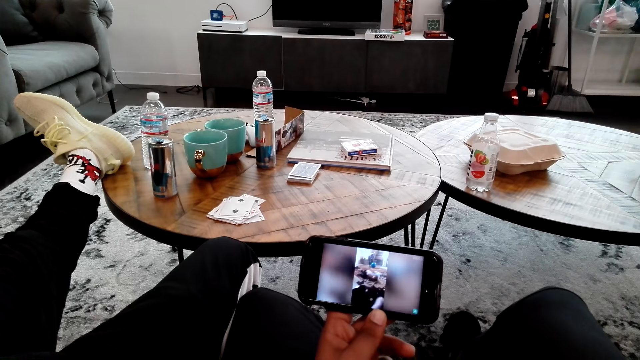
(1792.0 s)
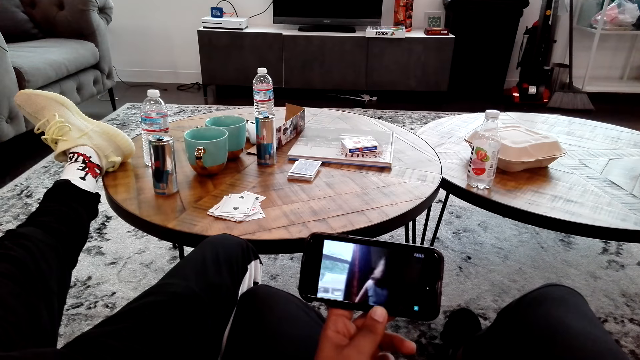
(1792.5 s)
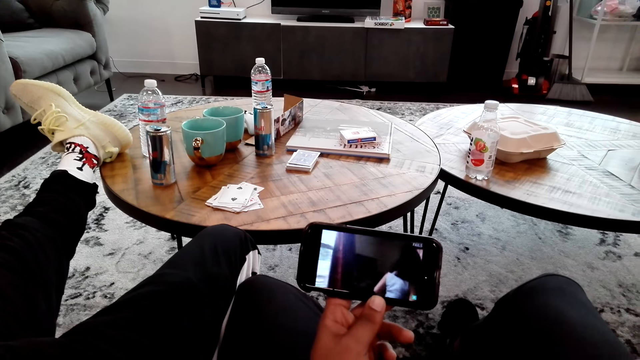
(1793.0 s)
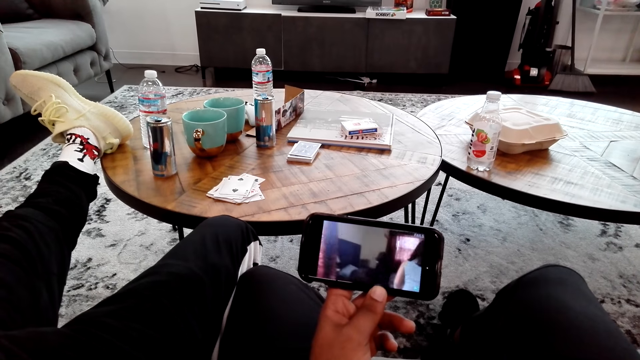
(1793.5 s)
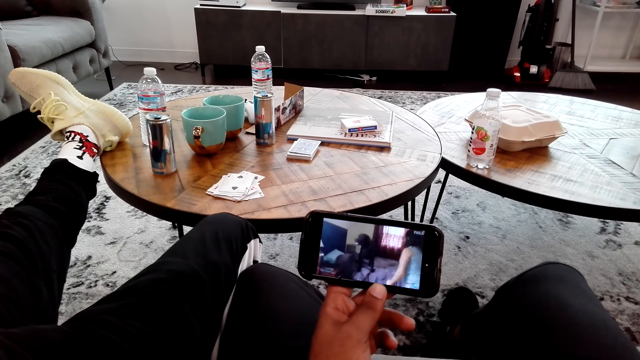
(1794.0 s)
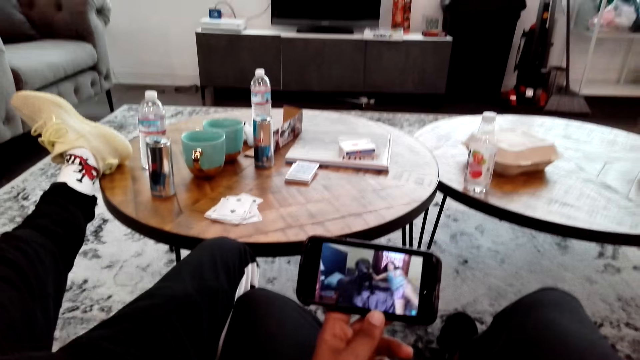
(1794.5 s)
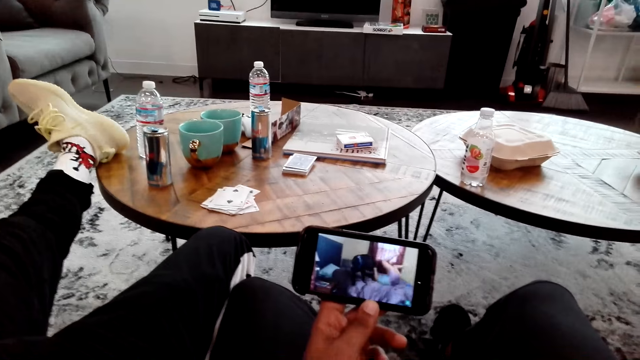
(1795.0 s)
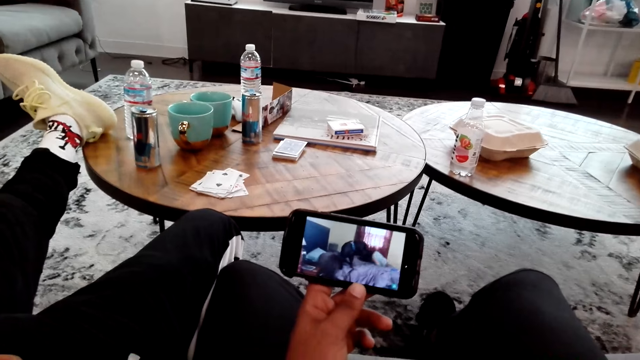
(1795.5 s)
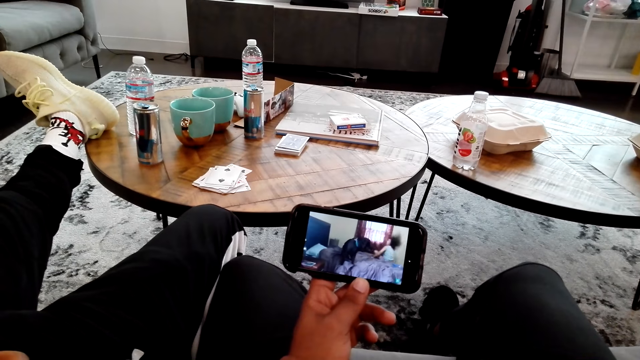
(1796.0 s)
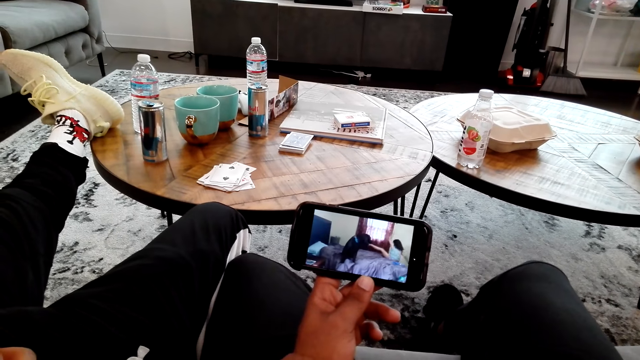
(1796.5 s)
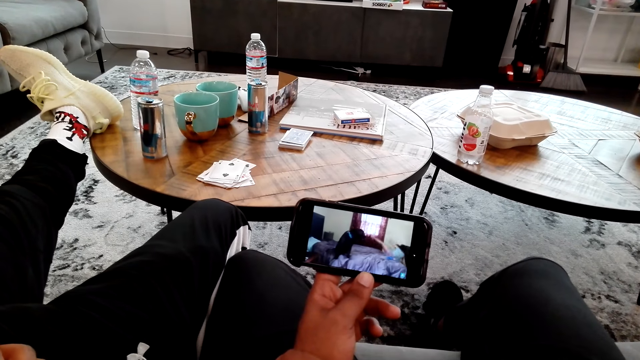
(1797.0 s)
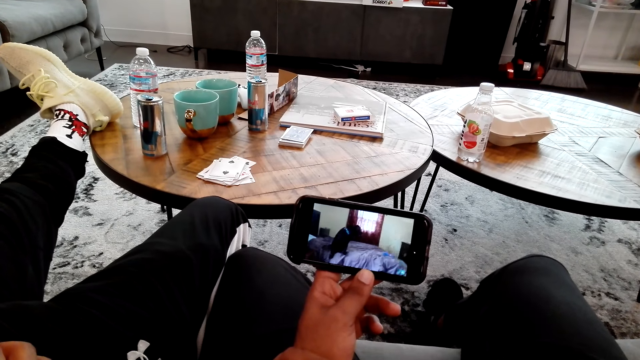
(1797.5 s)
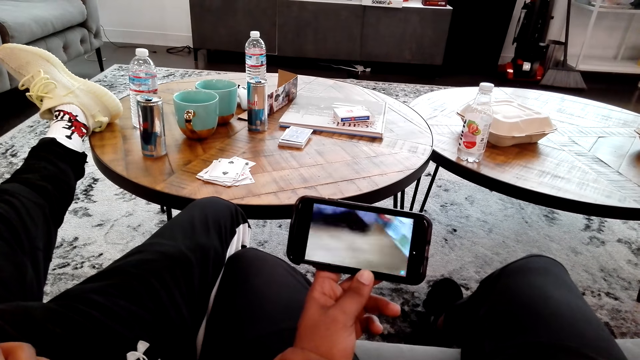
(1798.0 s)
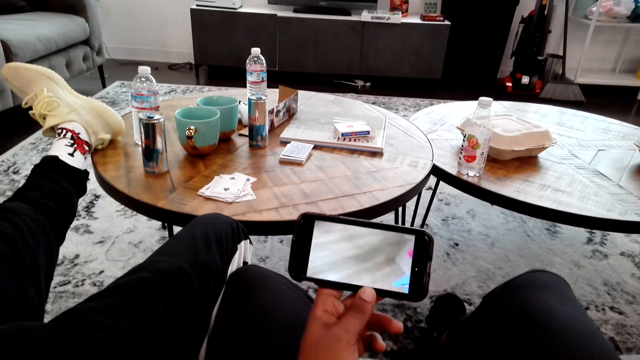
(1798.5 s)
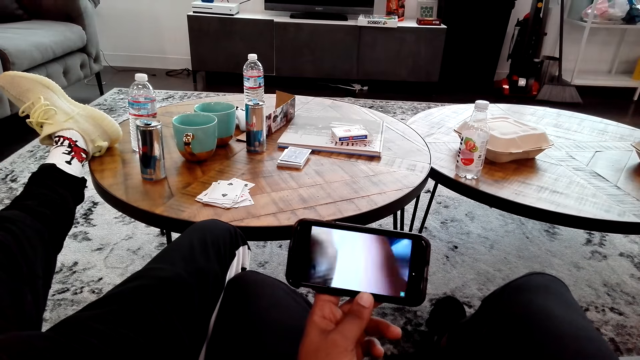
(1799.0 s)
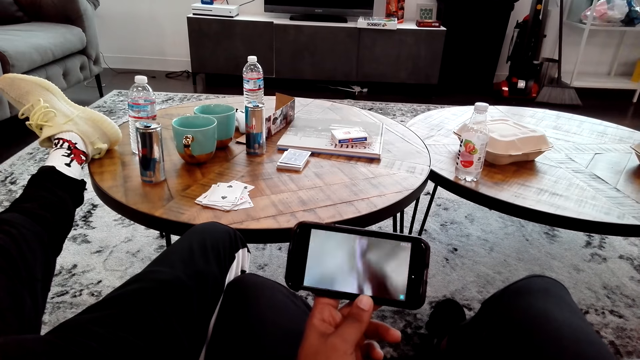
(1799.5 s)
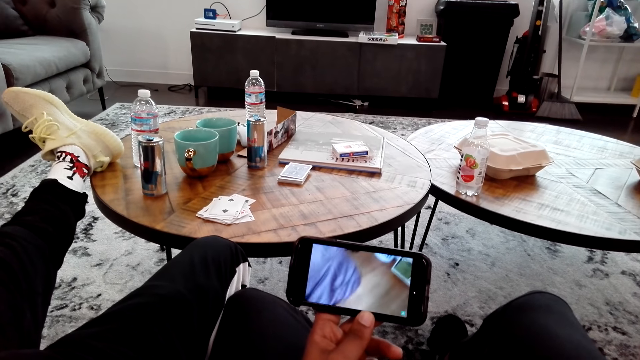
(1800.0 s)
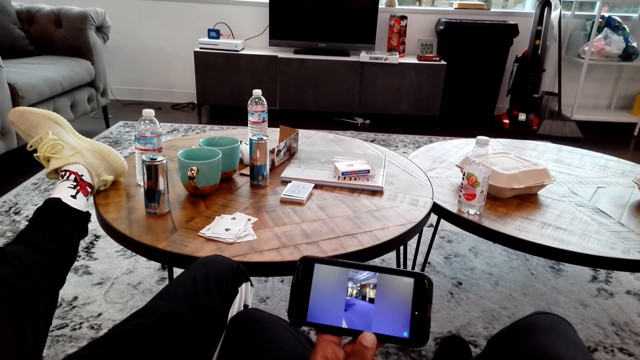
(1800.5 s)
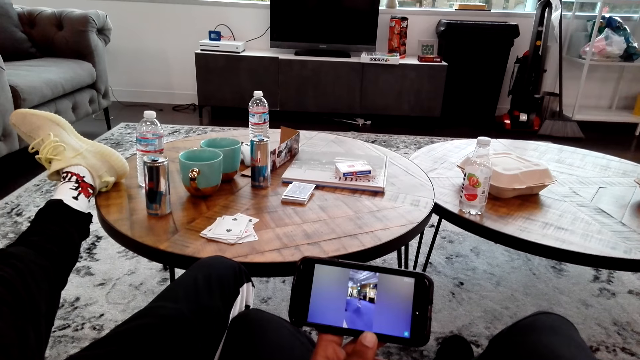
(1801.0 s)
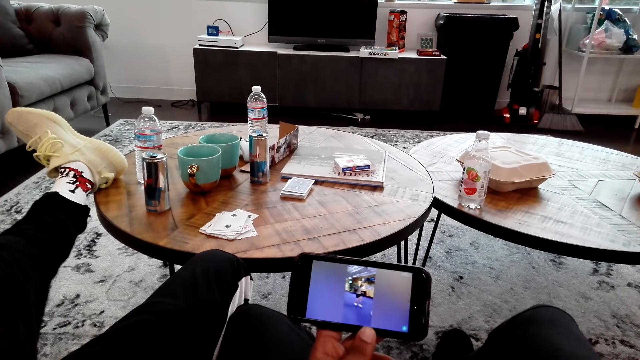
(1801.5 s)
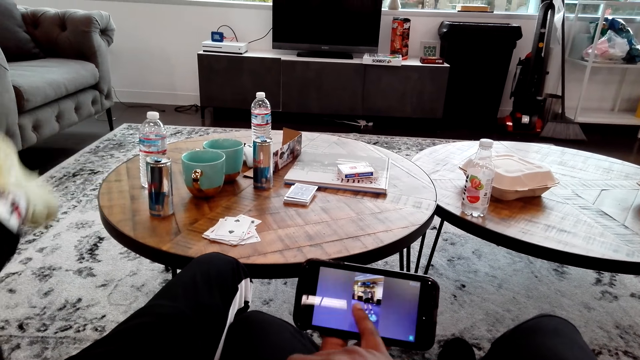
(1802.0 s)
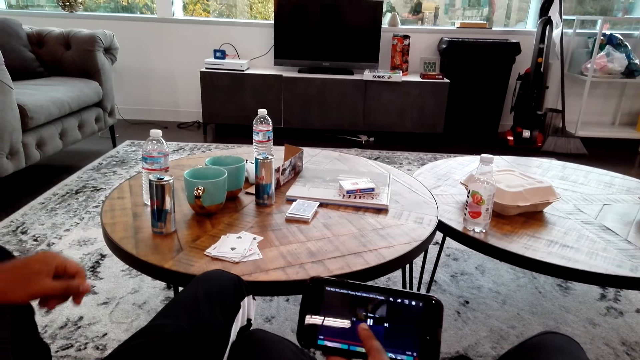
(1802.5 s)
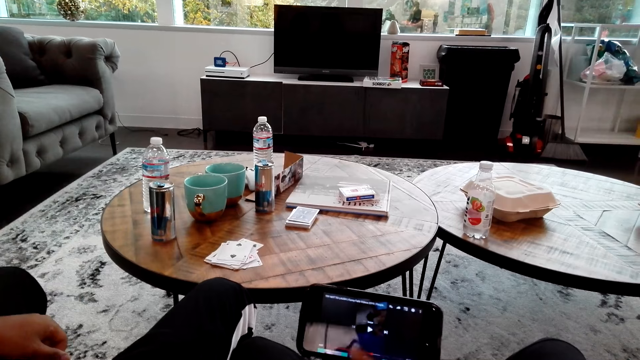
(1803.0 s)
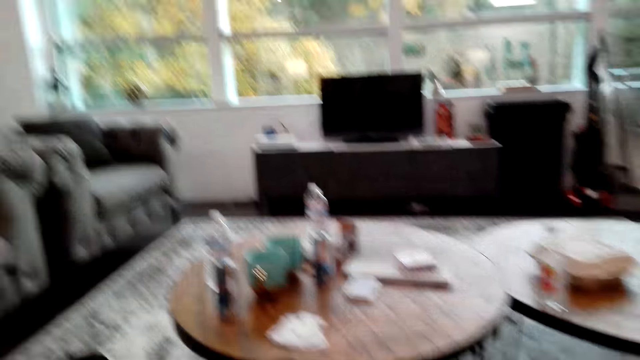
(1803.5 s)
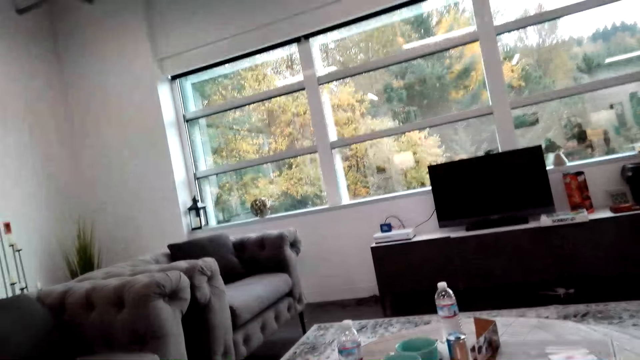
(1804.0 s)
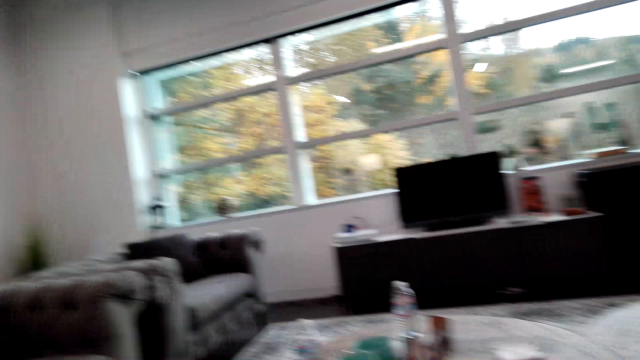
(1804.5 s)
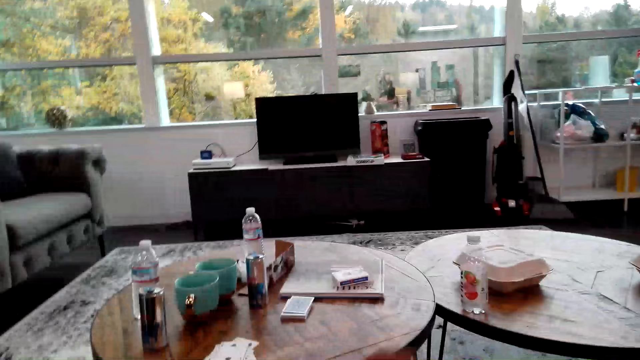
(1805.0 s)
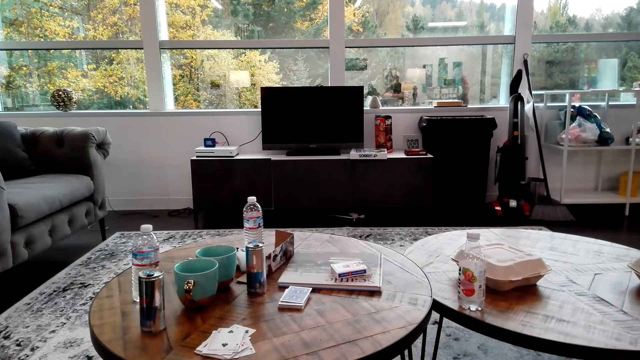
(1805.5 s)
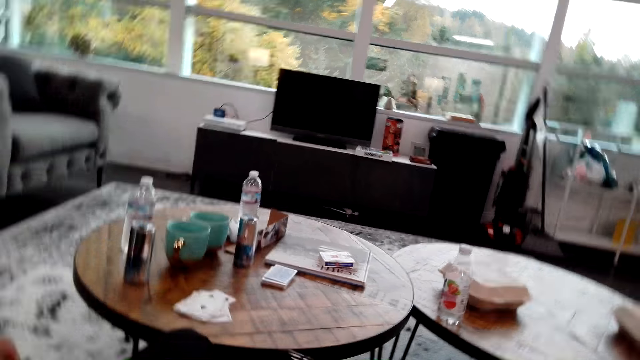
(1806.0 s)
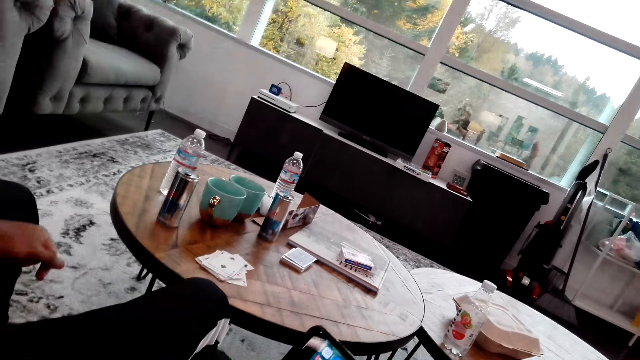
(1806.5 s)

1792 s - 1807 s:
The camera wearer looks at the phone. A man moves the leg. The camera wearer looks around the room.

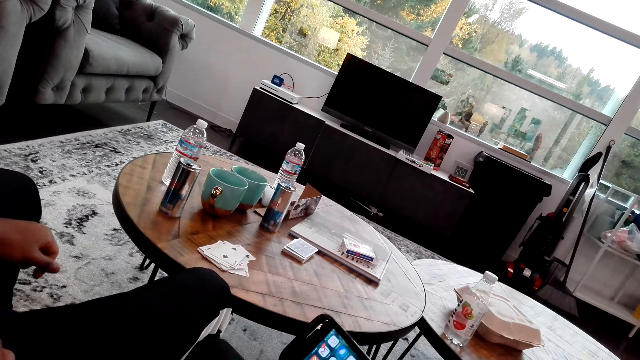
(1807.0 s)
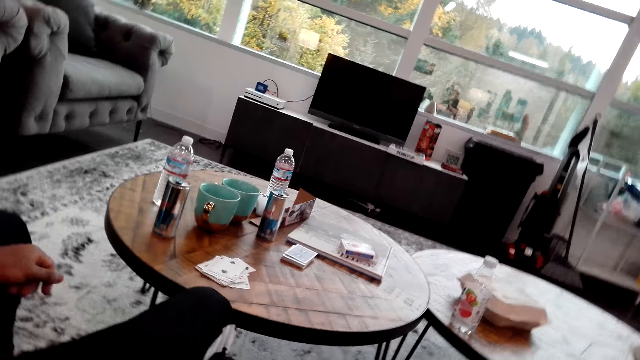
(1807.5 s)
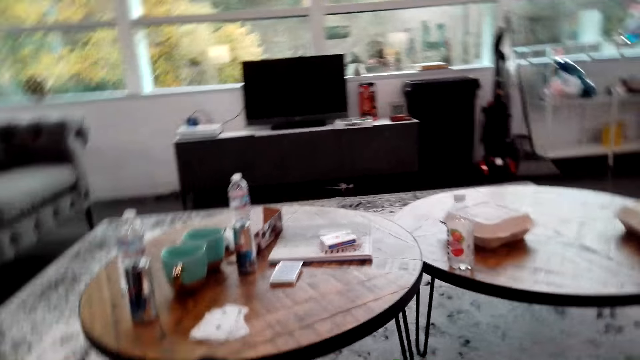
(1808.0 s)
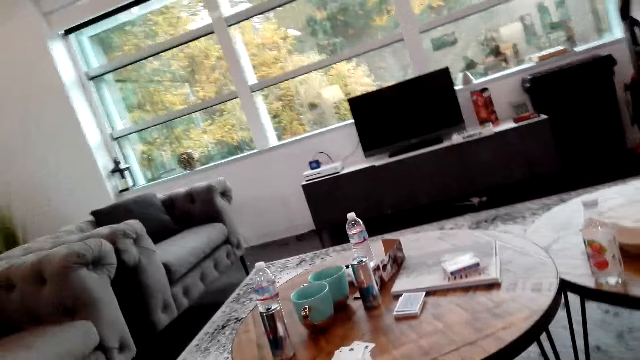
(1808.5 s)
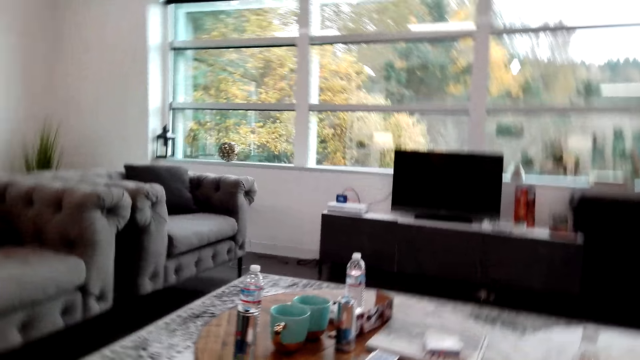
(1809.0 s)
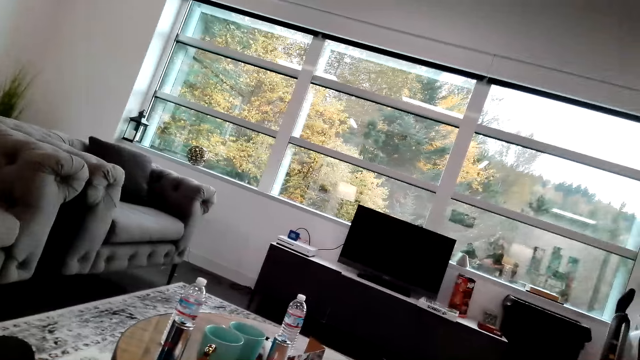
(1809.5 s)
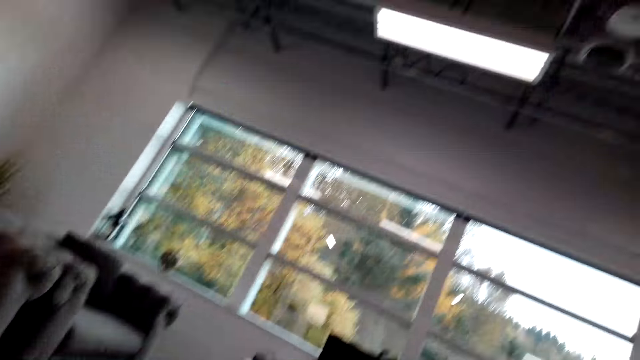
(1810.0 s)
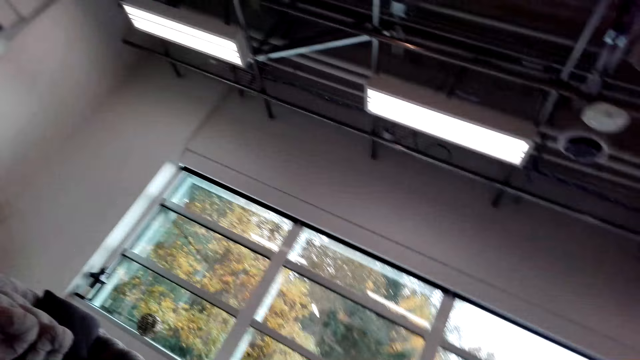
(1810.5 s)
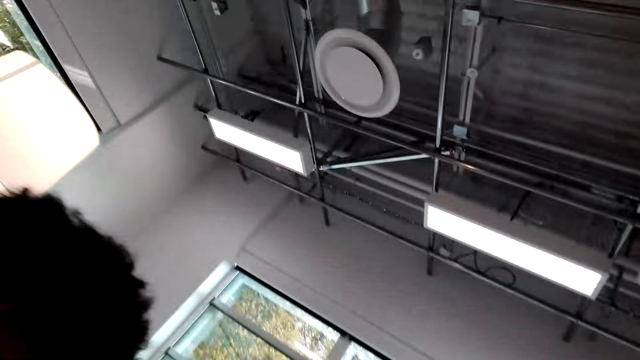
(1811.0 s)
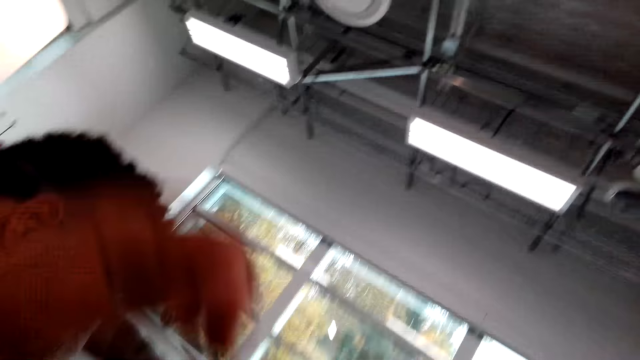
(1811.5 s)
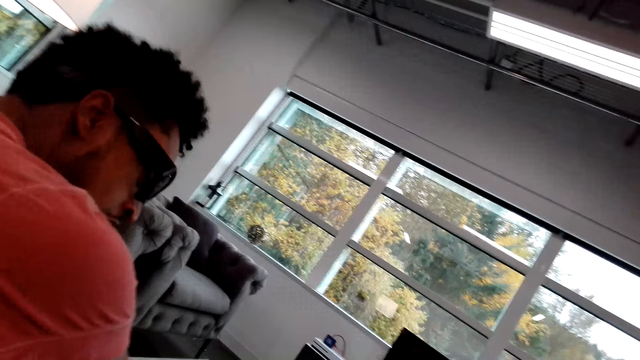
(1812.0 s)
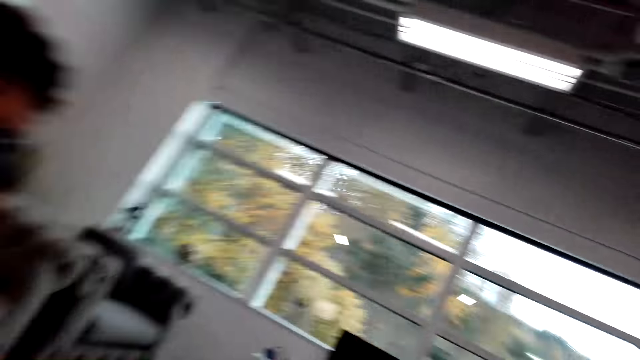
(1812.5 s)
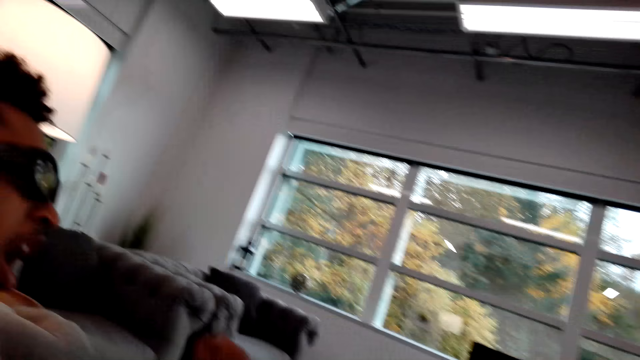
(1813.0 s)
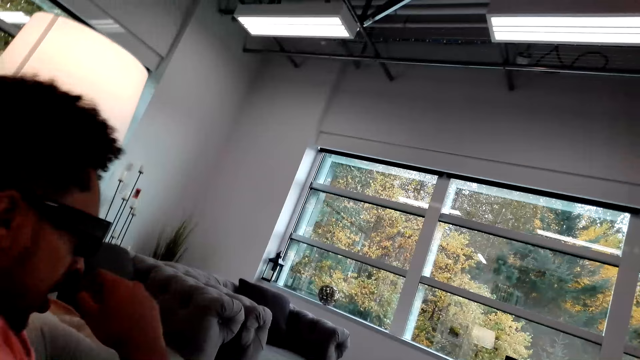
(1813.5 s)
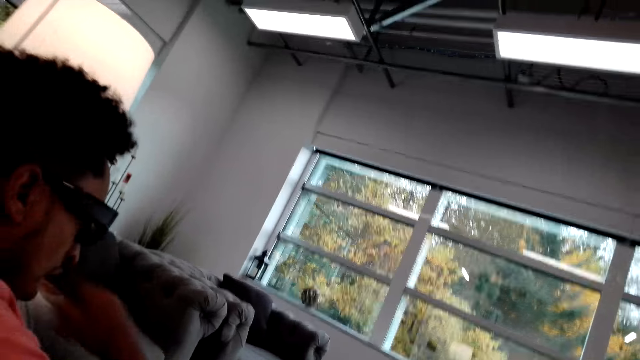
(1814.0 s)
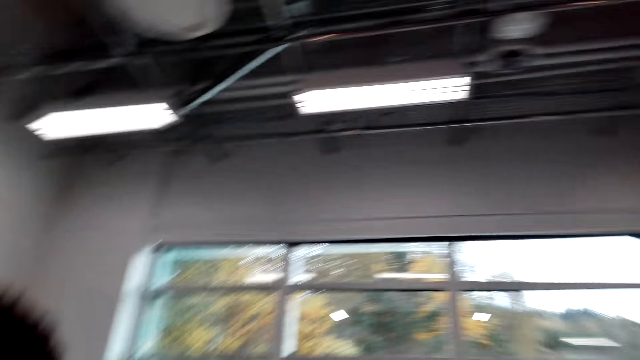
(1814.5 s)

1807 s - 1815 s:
A man talks to a man.
